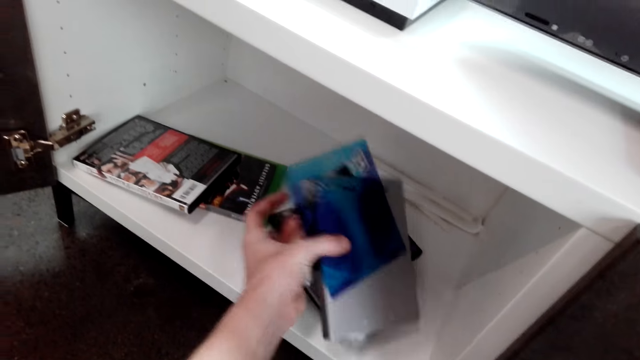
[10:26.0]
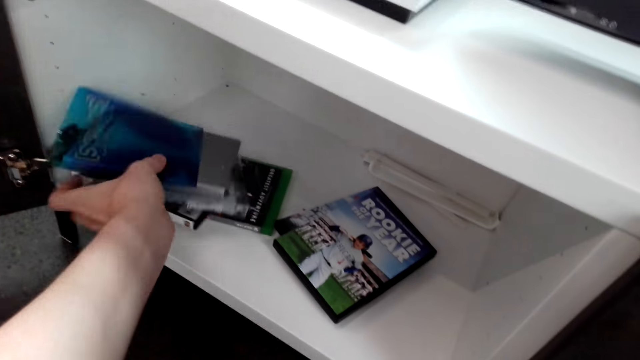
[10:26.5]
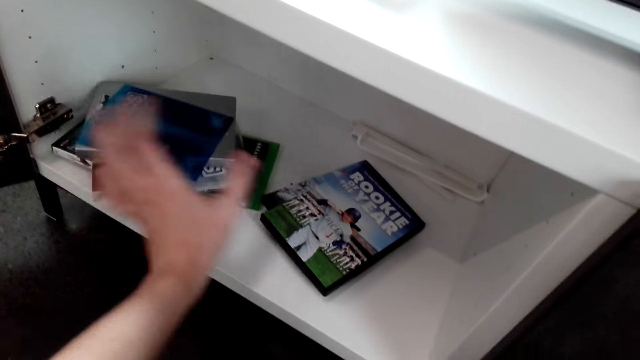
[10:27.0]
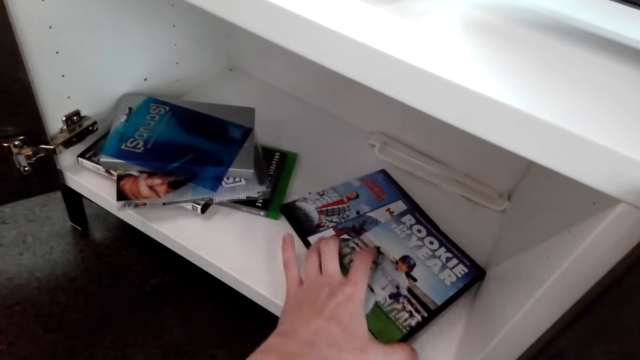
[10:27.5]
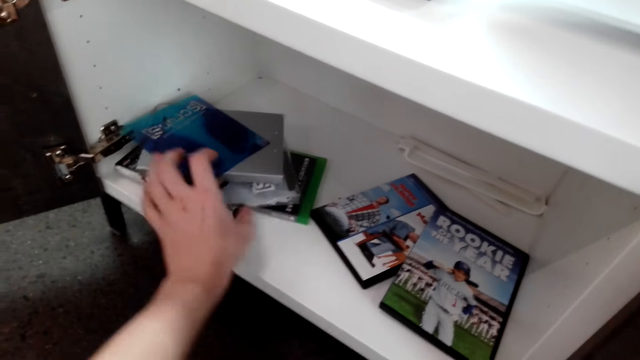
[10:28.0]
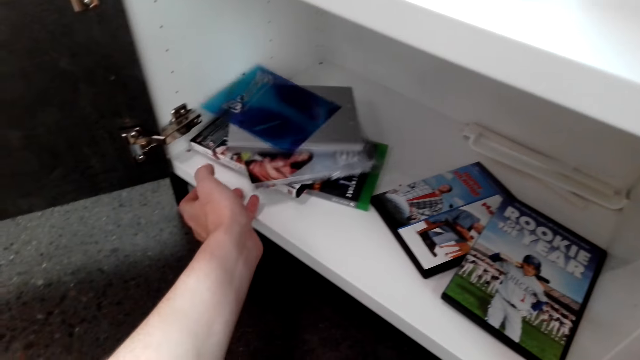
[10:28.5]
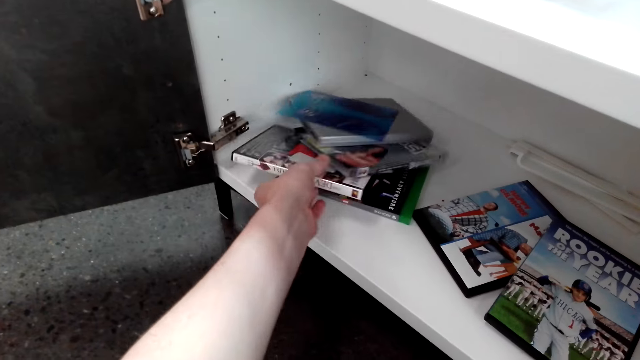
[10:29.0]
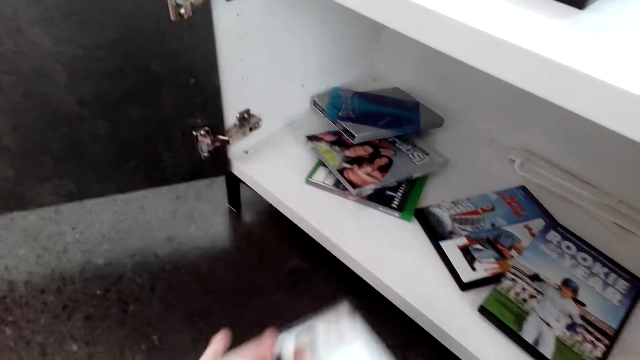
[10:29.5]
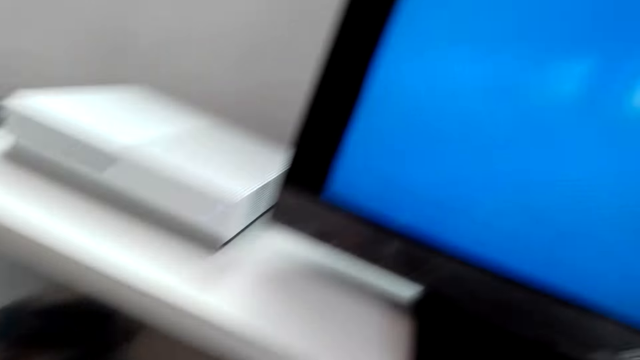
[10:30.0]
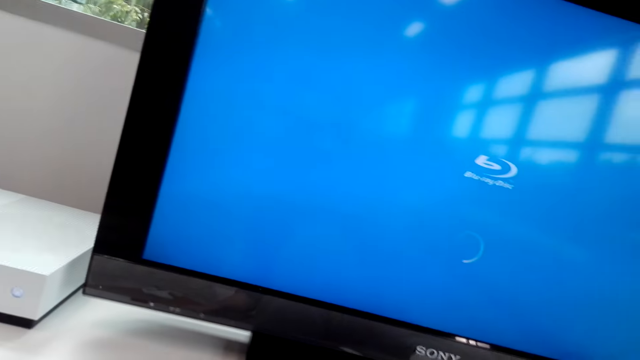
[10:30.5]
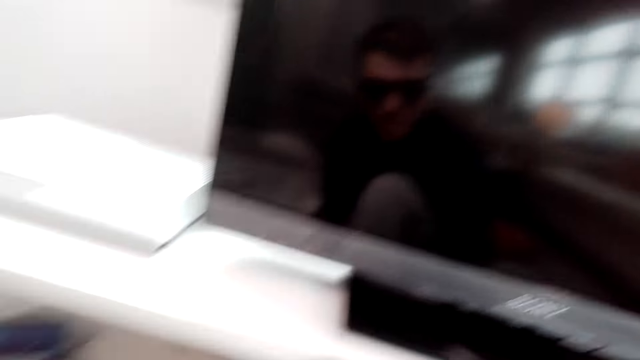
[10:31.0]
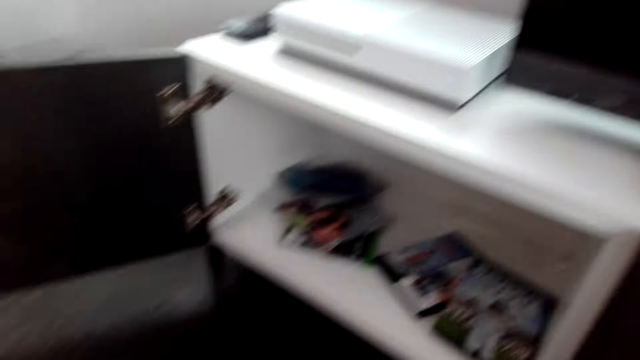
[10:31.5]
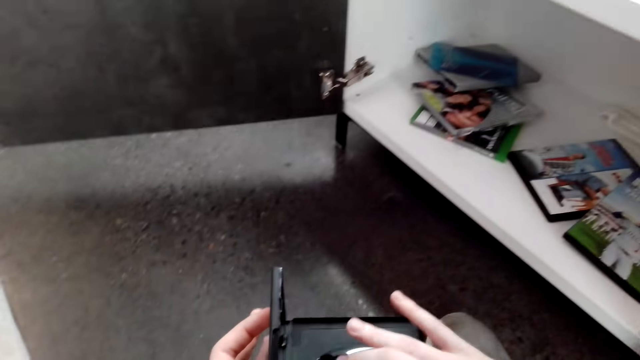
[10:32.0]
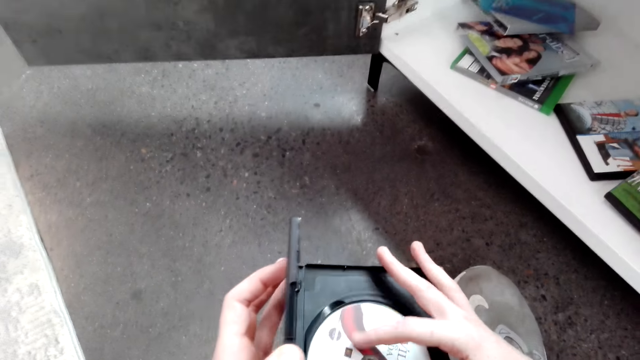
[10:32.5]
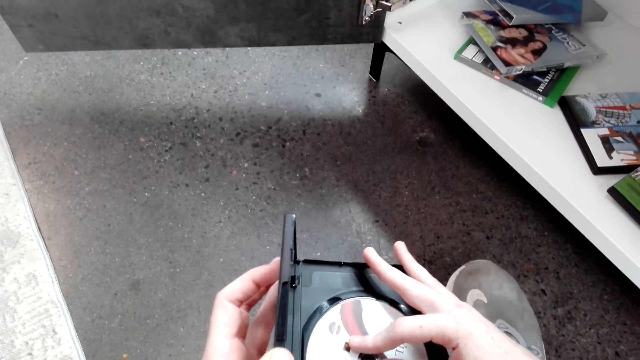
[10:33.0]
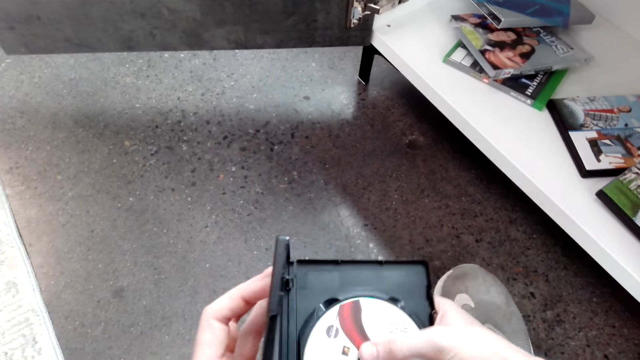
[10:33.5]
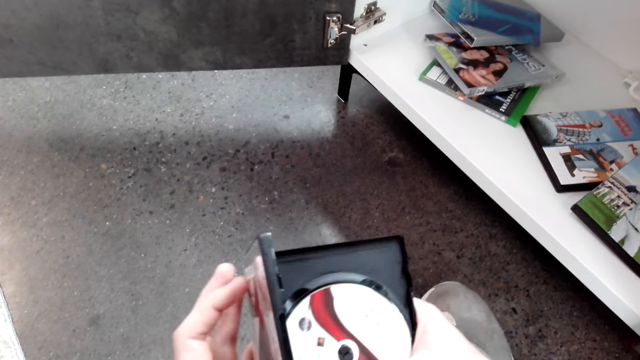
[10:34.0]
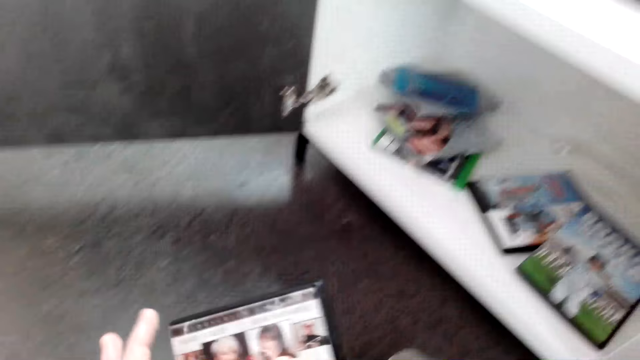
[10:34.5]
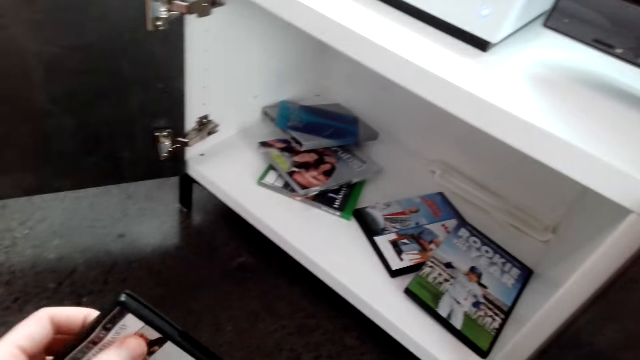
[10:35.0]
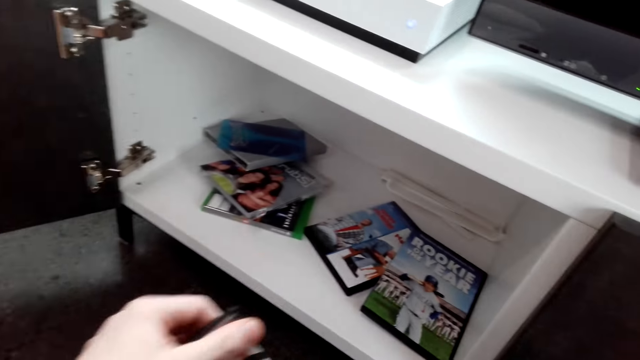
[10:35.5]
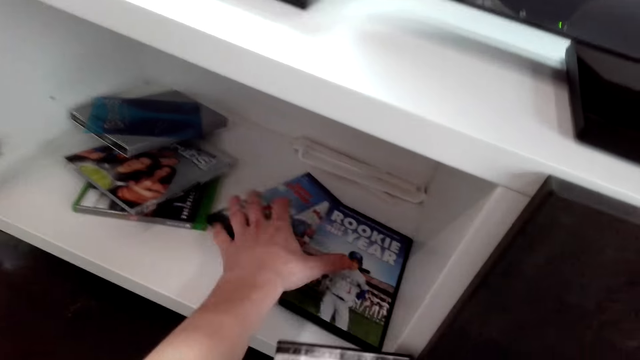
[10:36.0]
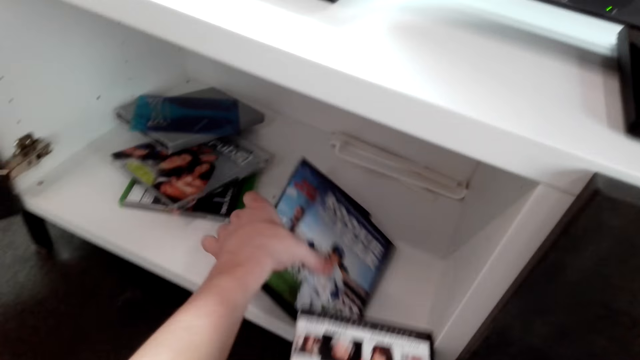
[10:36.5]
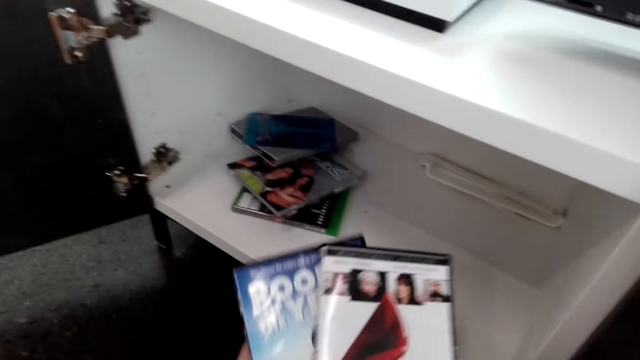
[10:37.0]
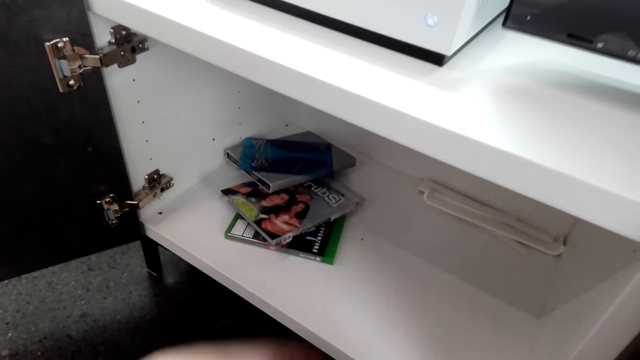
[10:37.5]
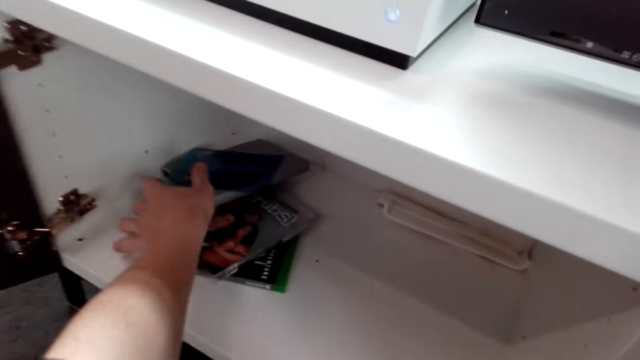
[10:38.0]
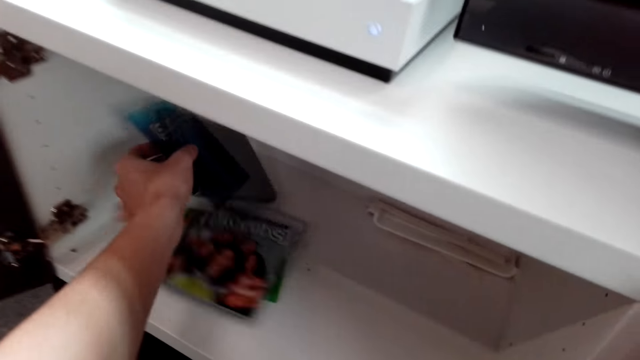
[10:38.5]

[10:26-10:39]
The camera wearer picks movie cases and puts the movie cases down. They pick a movie case. They put the CD in the CD holder. They close a disc case. They pick movie cases.

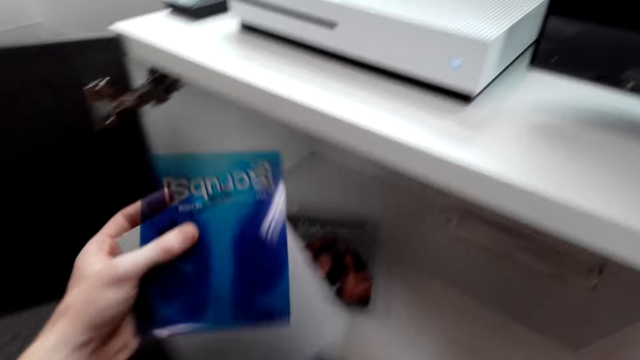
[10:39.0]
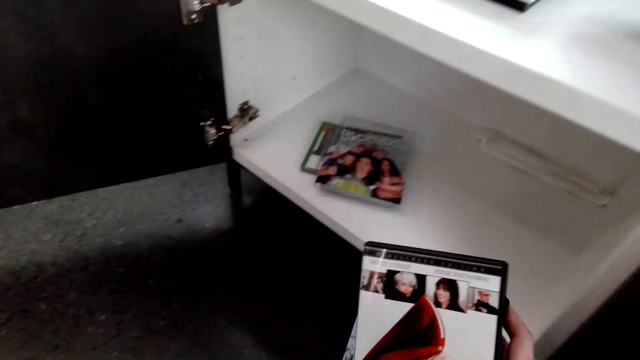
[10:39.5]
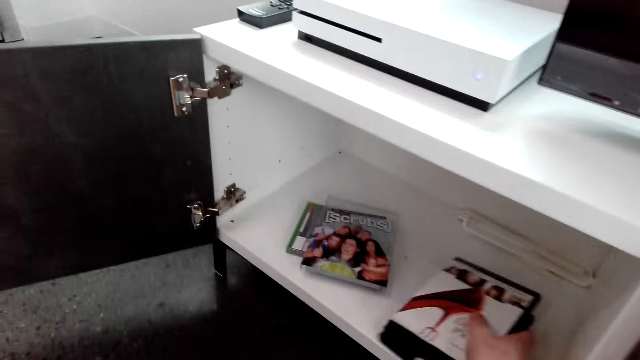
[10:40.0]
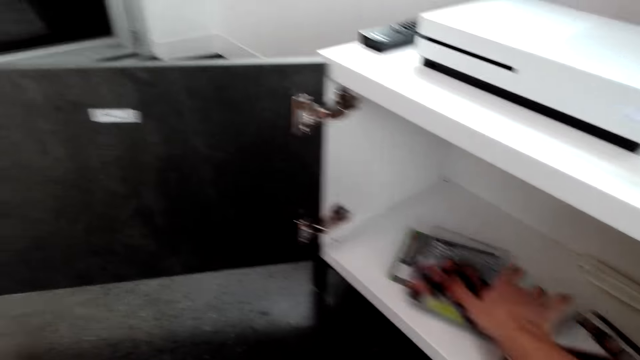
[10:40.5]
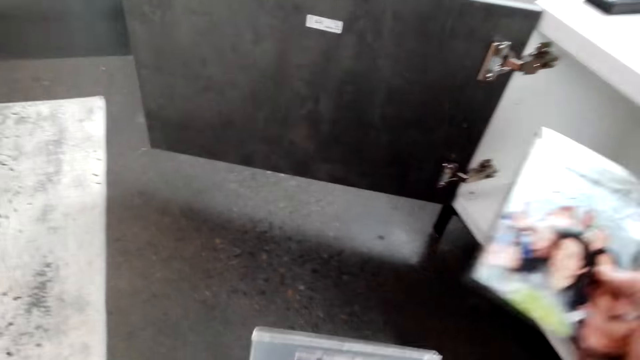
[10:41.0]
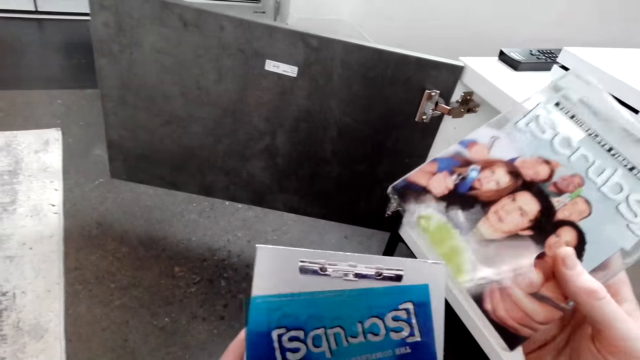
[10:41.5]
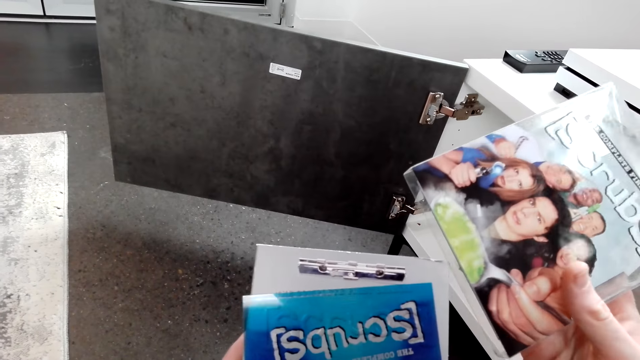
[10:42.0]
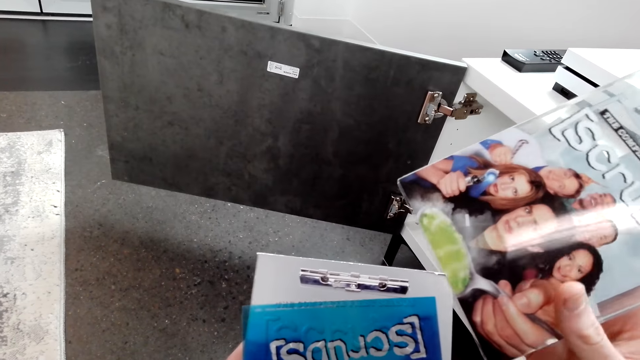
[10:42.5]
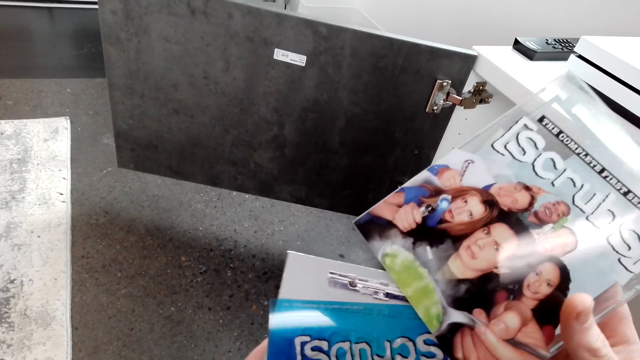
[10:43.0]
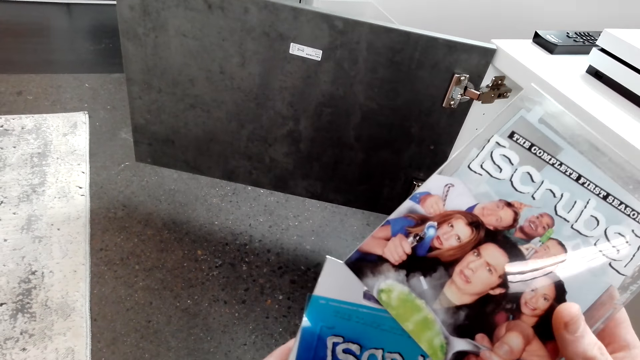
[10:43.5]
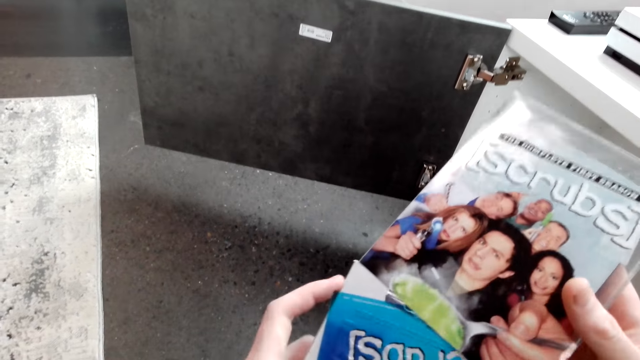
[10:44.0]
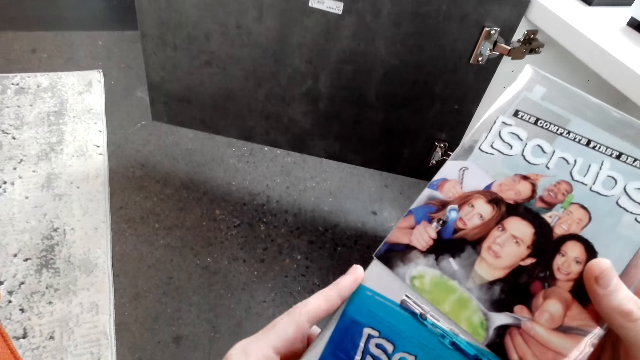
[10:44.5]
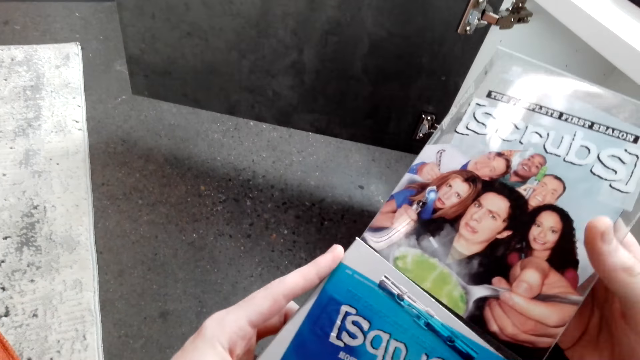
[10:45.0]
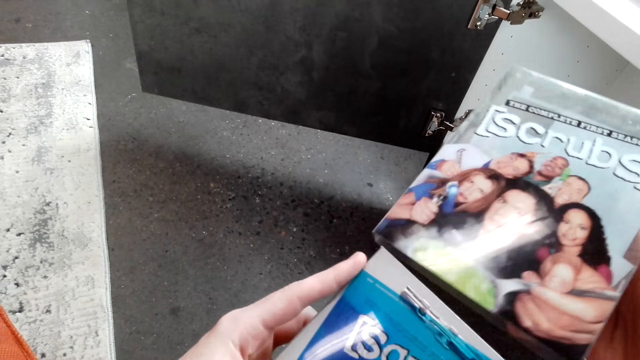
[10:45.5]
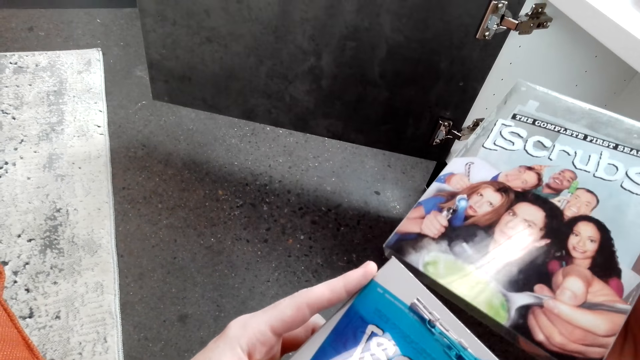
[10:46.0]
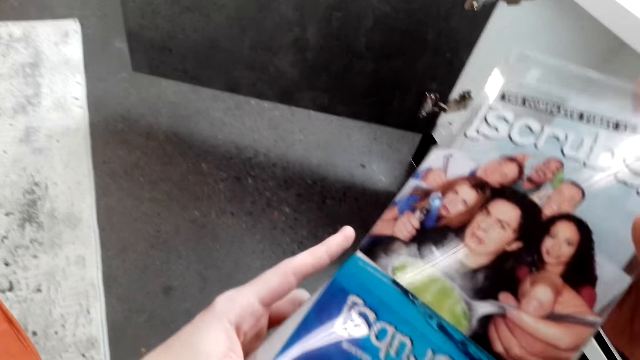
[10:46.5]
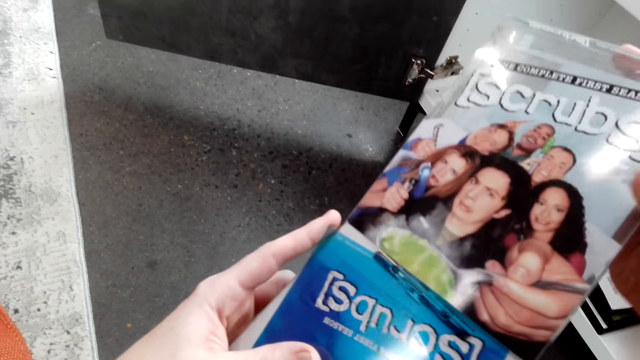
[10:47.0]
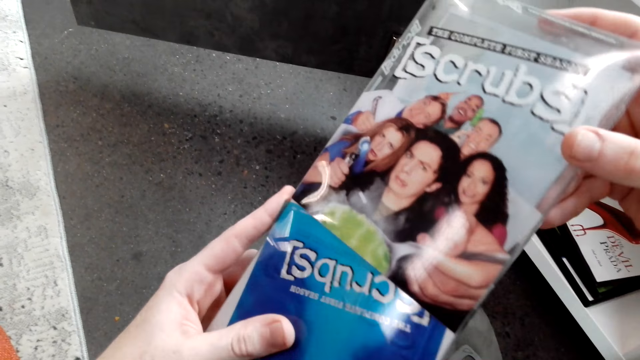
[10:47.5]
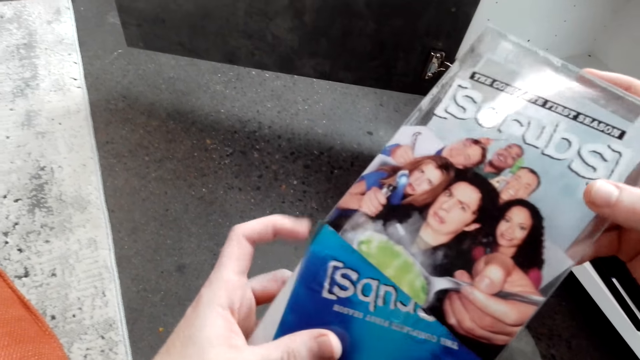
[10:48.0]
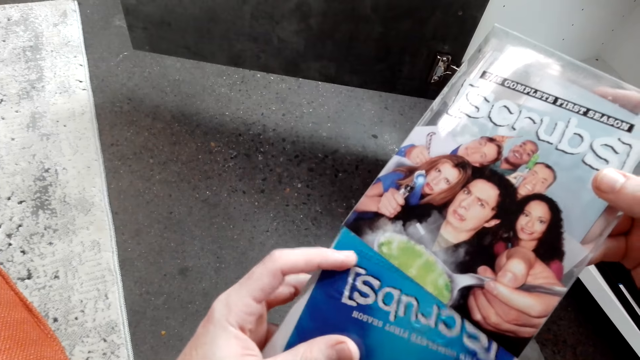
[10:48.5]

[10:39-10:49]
The camera wearer puts the movie cases down. They pick up a disc cover. They put the cover into the case.
